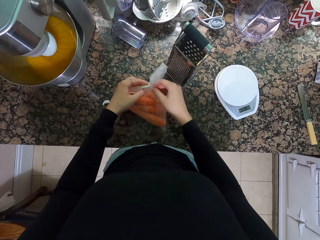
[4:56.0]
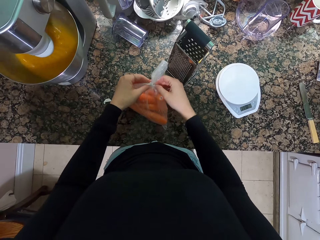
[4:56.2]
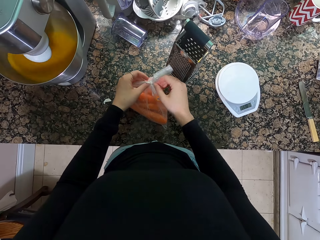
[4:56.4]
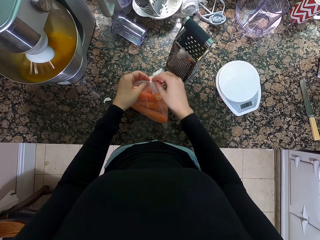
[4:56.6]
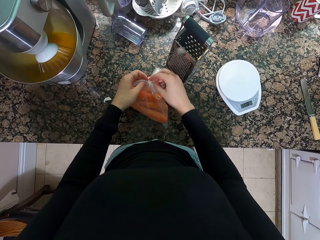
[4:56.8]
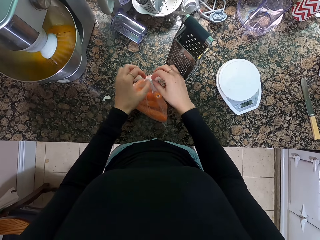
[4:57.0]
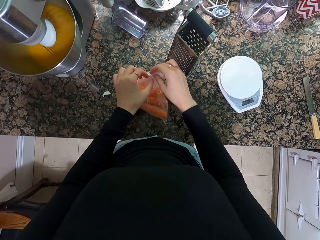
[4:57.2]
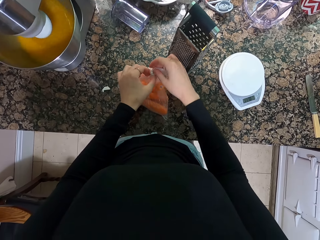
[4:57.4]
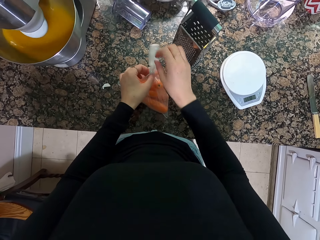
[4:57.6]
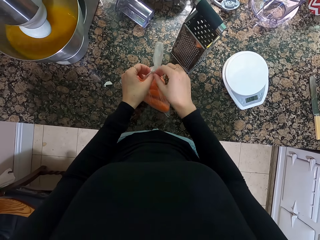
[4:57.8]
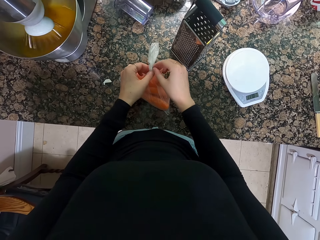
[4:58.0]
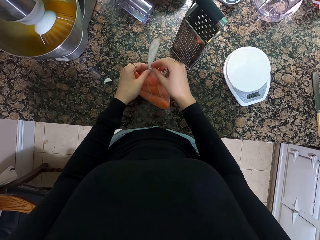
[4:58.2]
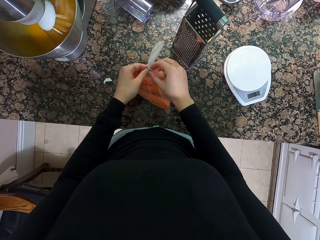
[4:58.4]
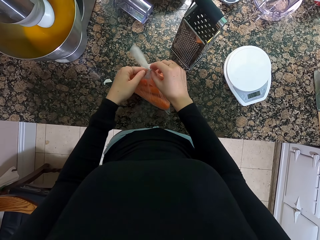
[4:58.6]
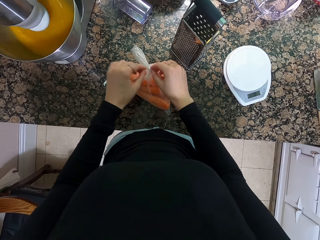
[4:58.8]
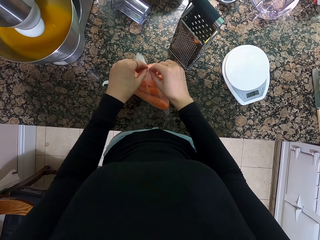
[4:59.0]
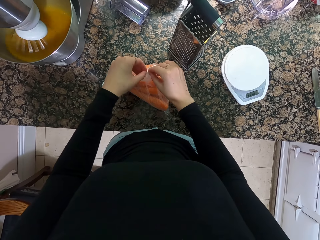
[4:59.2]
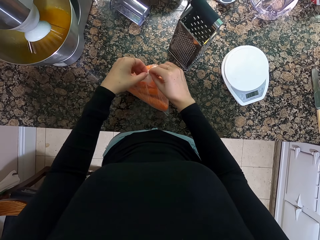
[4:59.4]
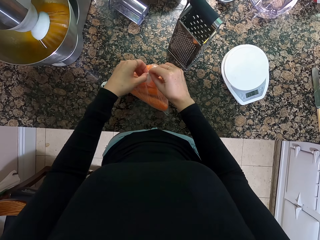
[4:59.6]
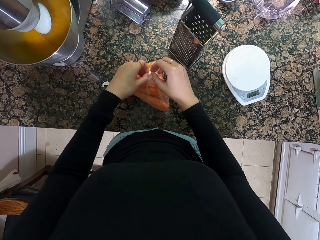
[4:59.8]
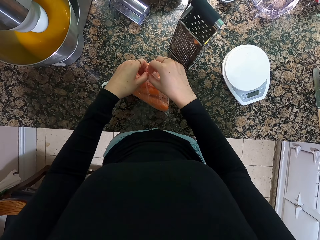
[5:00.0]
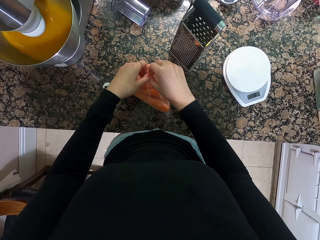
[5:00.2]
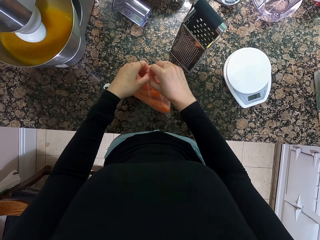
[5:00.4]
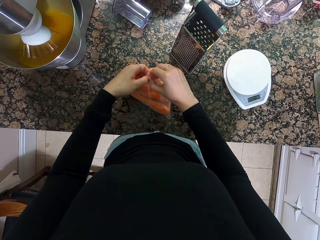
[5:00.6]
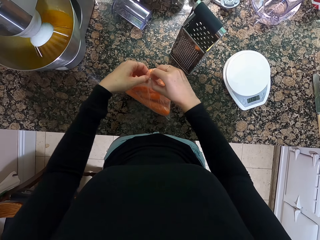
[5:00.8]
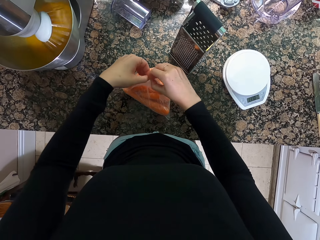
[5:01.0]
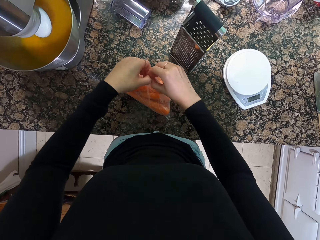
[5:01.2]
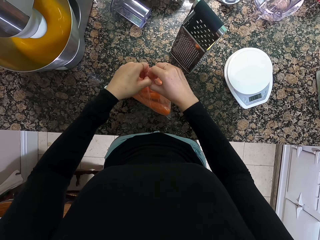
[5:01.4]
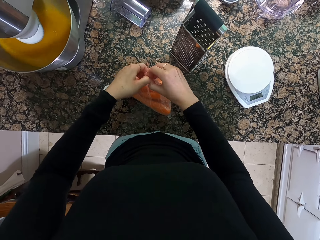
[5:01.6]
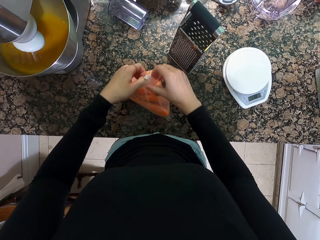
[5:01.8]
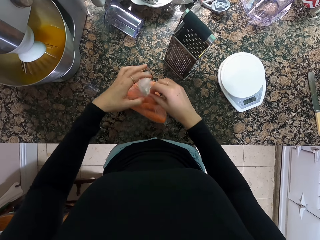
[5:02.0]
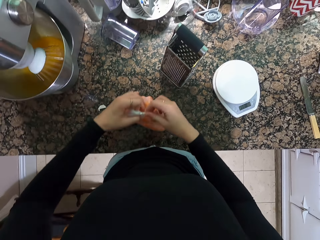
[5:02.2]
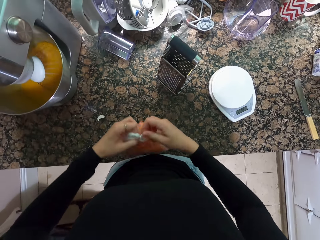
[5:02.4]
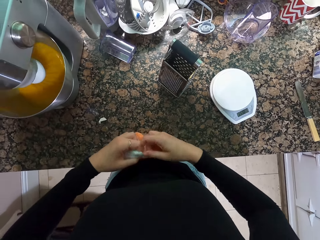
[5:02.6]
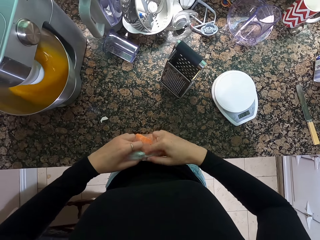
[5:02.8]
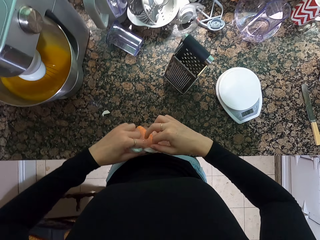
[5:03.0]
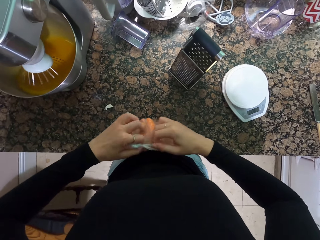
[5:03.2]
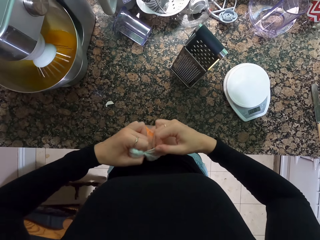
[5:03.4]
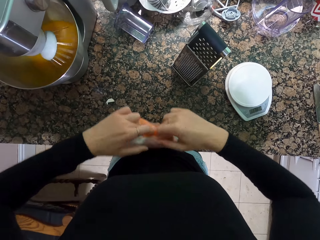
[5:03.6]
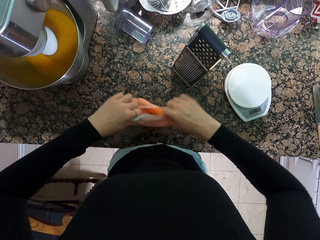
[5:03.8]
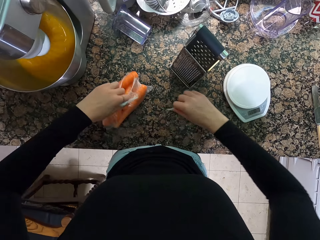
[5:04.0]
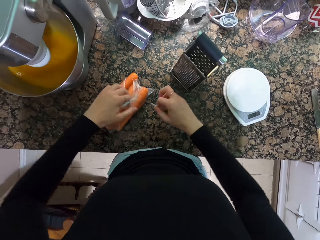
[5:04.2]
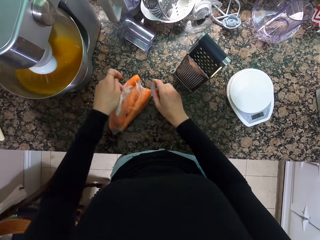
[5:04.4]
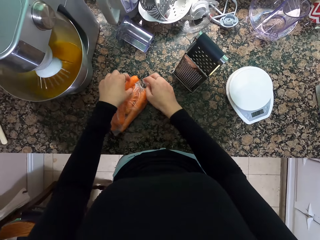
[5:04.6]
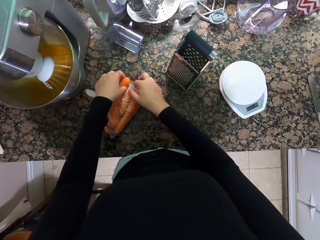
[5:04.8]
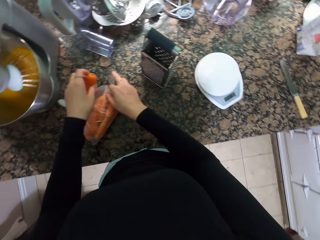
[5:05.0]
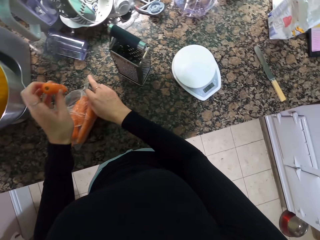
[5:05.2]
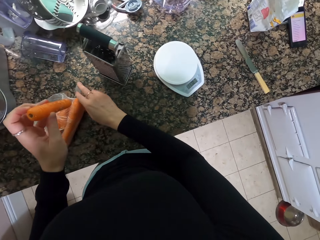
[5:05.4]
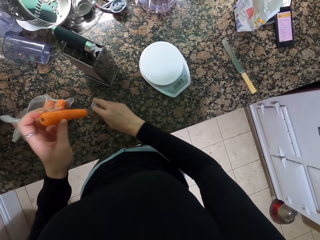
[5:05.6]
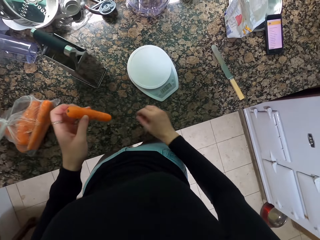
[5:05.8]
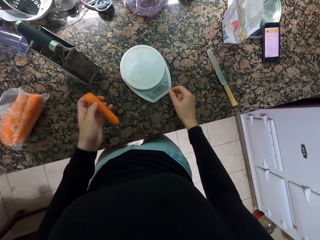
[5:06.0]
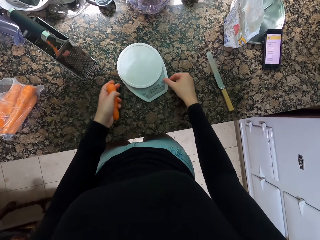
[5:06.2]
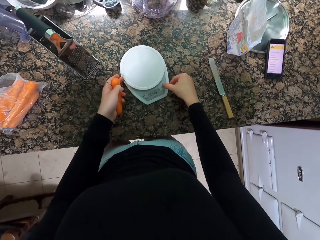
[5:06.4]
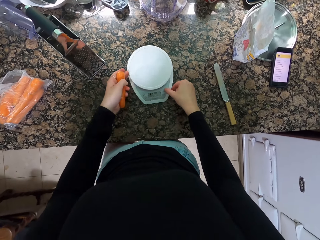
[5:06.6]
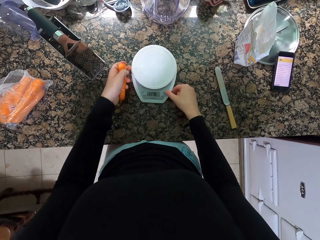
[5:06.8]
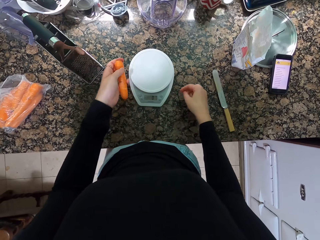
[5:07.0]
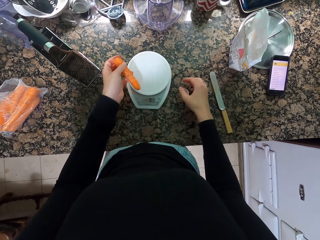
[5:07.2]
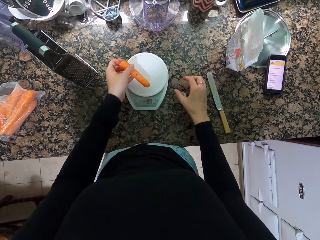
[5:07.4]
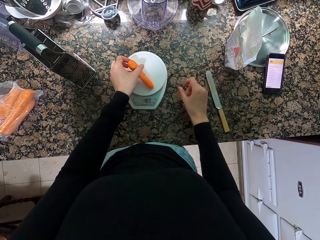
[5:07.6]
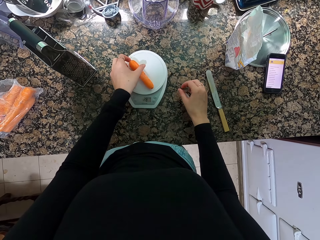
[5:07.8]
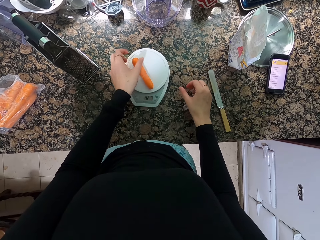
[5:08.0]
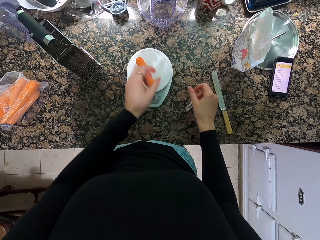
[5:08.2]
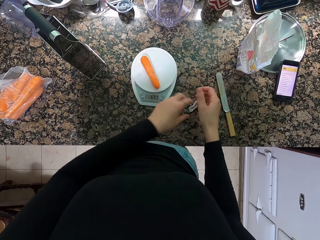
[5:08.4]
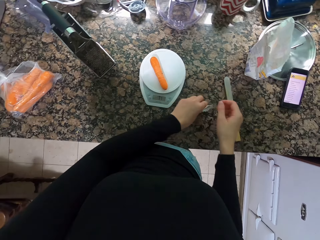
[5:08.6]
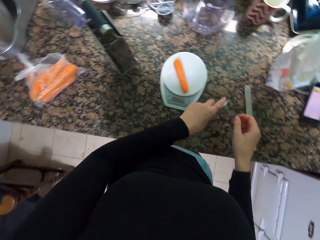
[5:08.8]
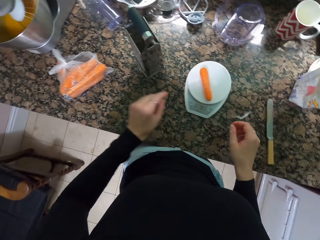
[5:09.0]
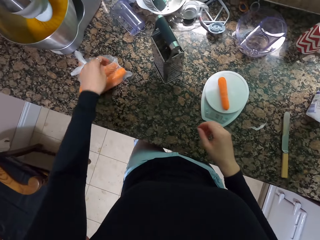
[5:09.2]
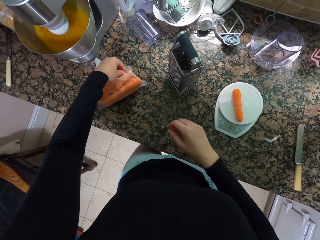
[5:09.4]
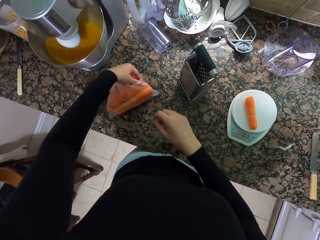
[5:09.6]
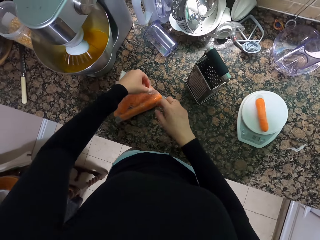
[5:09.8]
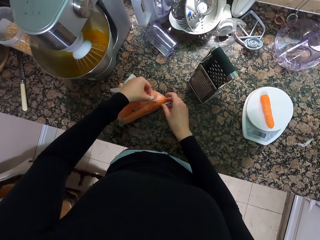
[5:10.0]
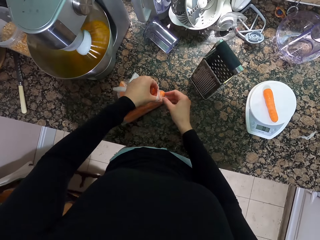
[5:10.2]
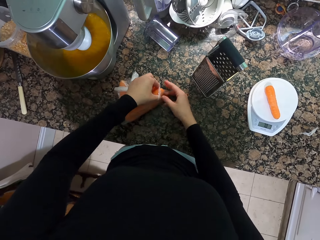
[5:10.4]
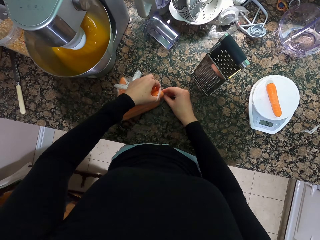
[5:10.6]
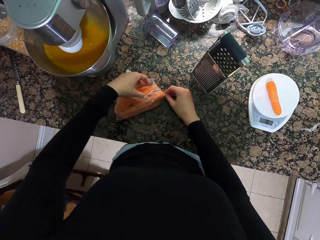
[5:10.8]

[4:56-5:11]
The camera wearer removes the carrots from the paper. They untie the plastic bag. They tear the plastic bag. They hold the carrot. They hold the weighing scale. They put the carrot on the weighing scale. They drop the plastic bag.

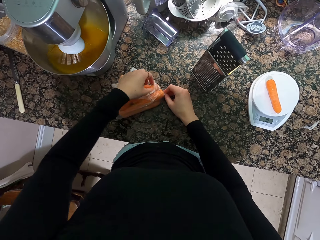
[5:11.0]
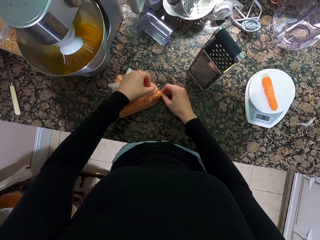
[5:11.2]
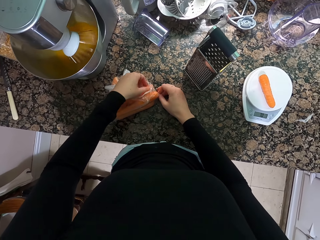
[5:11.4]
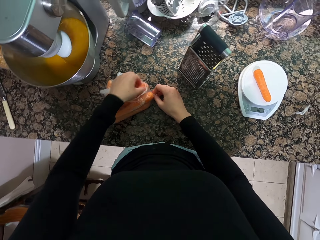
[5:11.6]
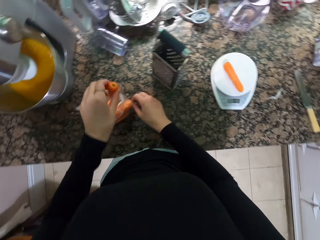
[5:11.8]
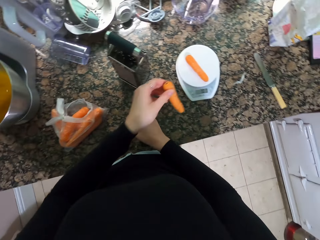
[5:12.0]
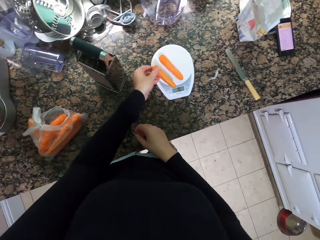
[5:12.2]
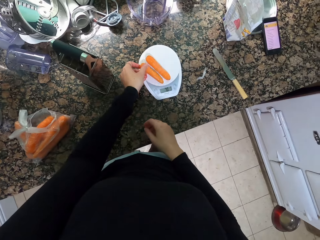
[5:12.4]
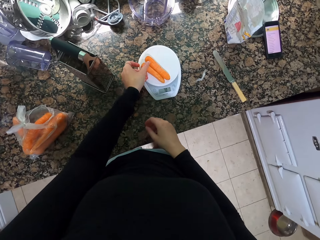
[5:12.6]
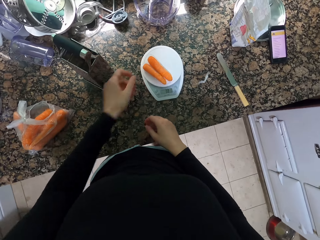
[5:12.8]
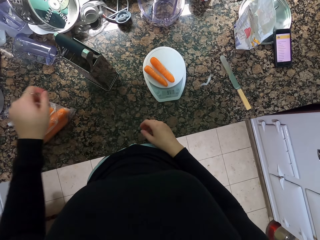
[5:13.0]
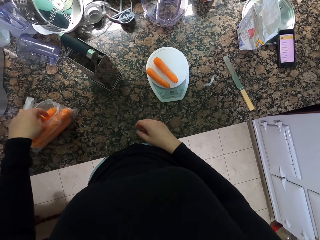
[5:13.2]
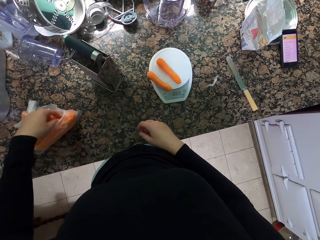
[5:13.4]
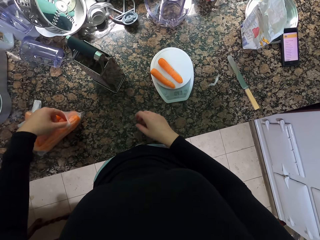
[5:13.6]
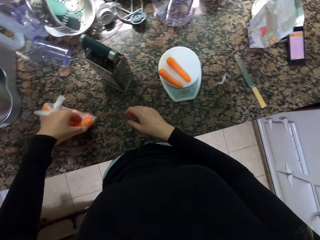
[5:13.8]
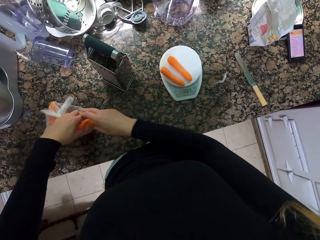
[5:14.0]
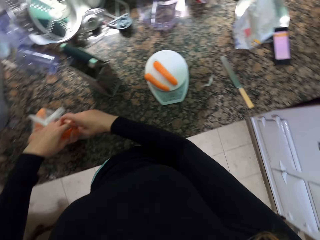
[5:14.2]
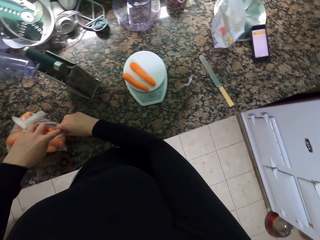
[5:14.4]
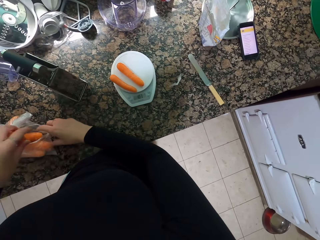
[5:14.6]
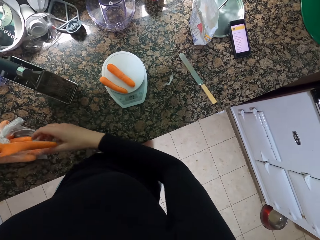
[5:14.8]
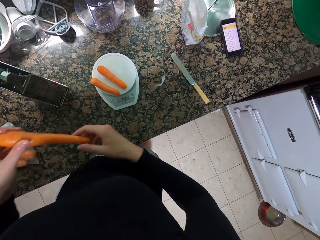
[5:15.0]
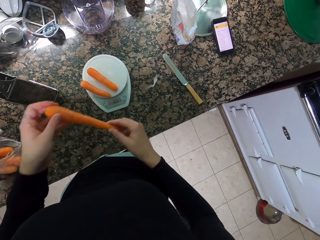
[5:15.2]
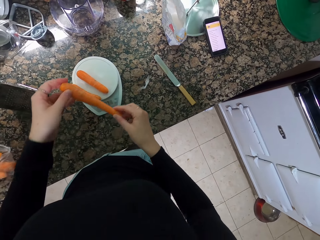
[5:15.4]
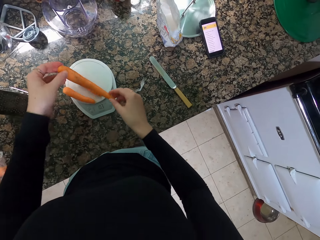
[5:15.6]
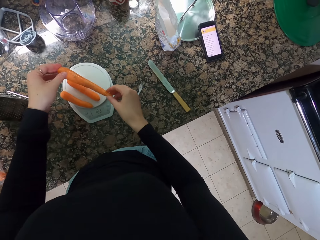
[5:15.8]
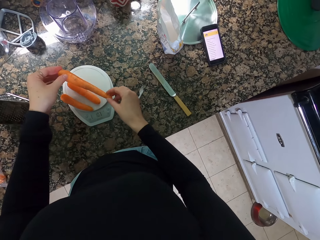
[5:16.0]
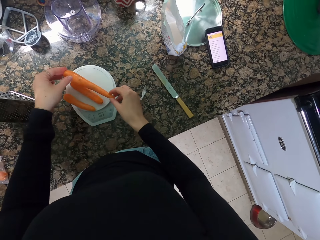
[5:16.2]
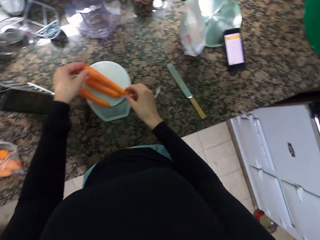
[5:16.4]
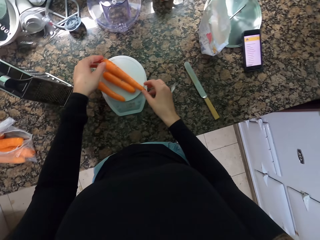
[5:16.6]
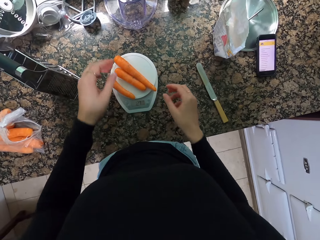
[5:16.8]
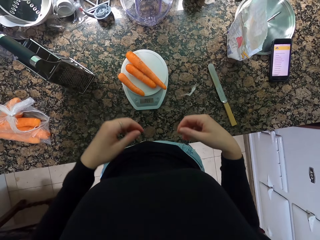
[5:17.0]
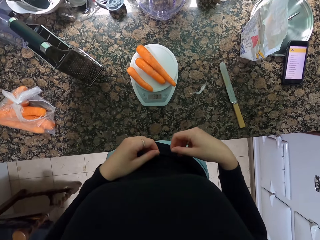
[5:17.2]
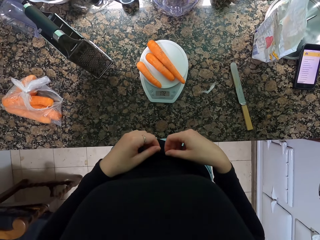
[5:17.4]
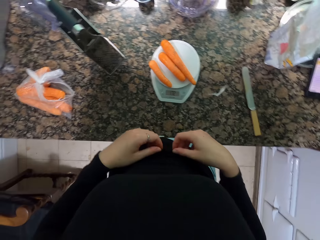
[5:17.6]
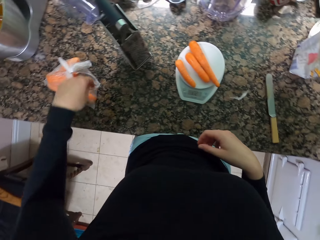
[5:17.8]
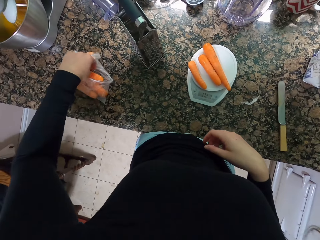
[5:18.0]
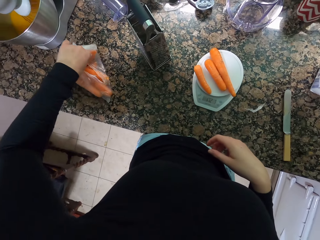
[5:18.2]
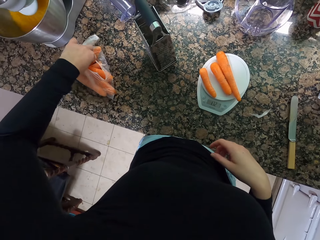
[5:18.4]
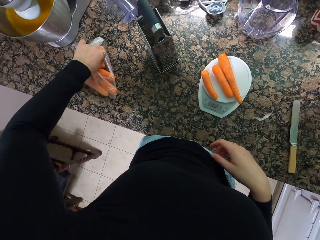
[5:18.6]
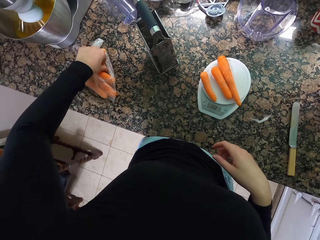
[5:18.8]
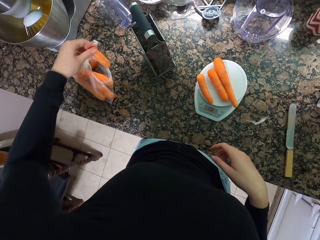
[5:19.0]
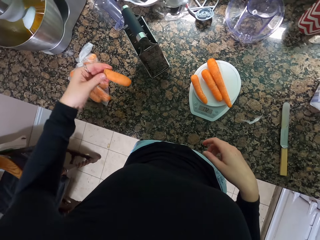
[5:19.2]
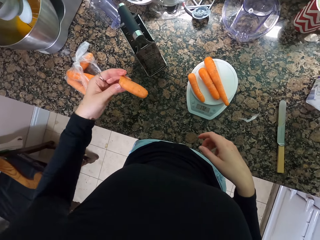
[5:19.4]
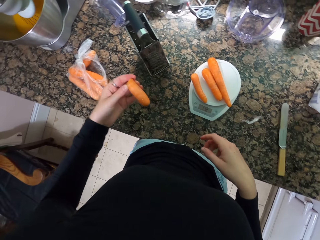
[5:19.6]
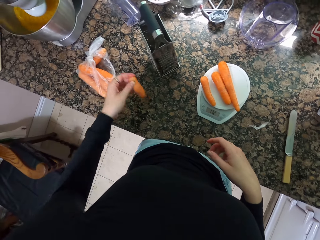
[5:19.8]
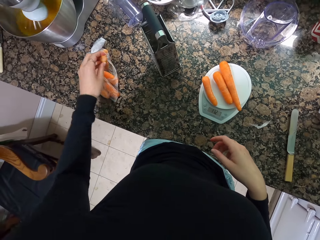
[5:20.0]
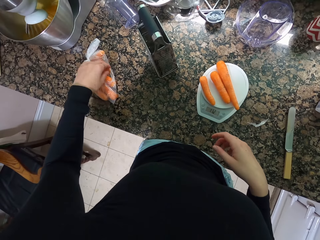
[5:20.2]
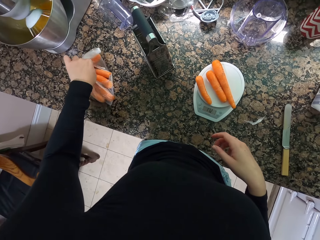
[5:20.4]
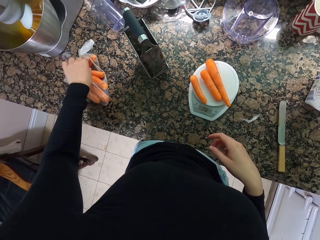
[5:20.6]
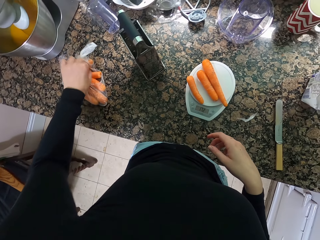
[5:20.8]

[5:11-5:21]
The camera wearer picks up the carrot. They put the carrot on the weighing scale. They pick up the carrot. They put the carrot on the weighing scale. They hold the carrot. They put the carrot in the plastic bag.
